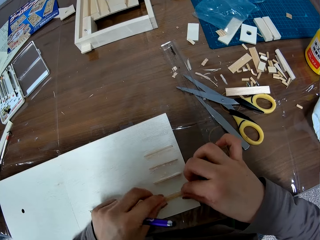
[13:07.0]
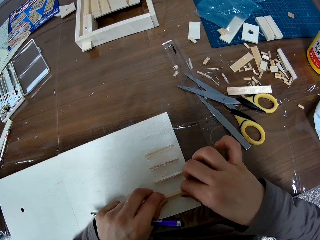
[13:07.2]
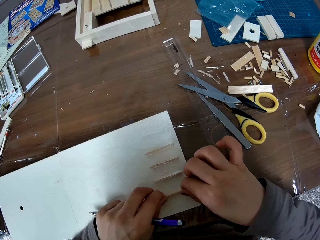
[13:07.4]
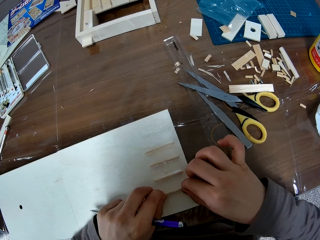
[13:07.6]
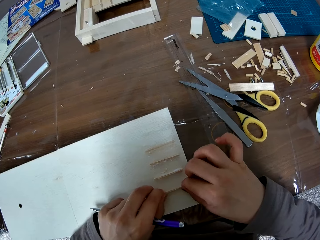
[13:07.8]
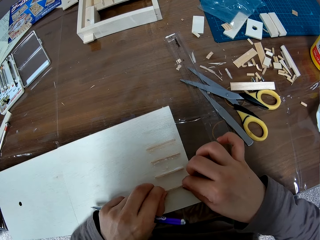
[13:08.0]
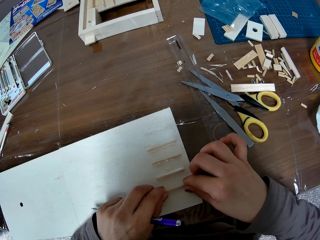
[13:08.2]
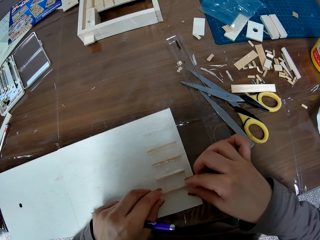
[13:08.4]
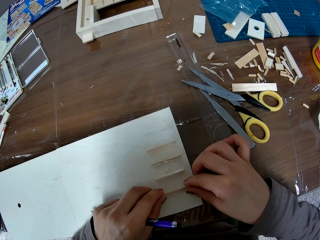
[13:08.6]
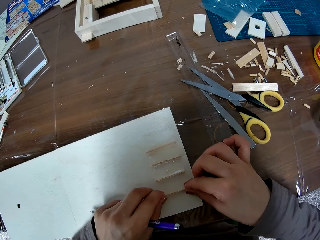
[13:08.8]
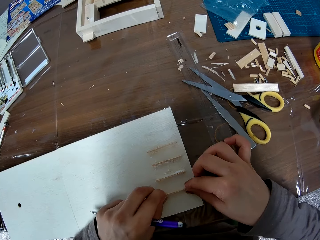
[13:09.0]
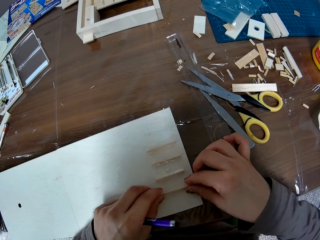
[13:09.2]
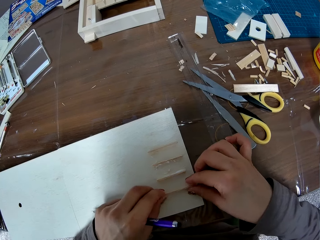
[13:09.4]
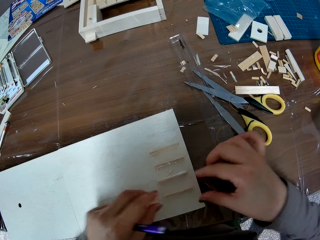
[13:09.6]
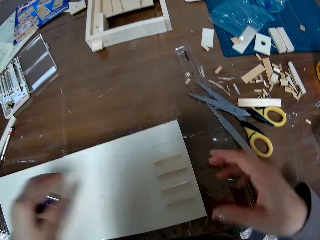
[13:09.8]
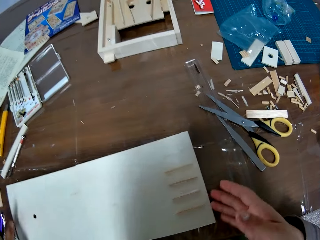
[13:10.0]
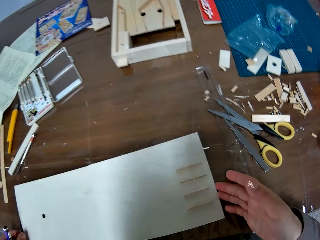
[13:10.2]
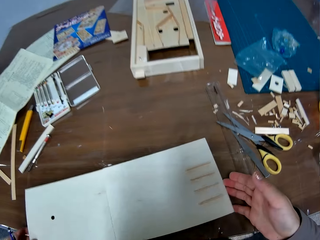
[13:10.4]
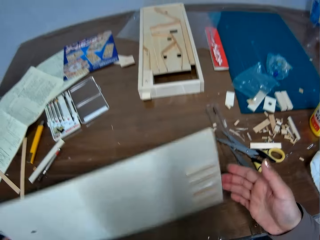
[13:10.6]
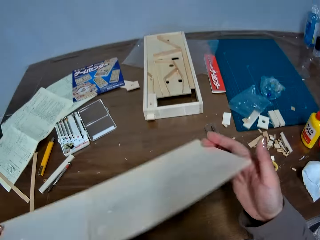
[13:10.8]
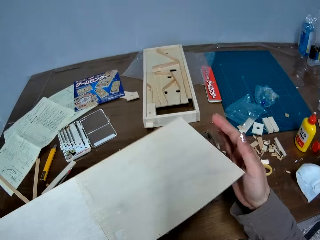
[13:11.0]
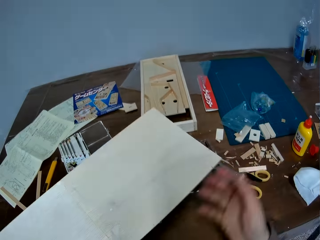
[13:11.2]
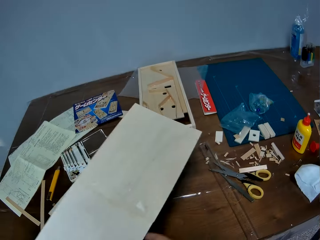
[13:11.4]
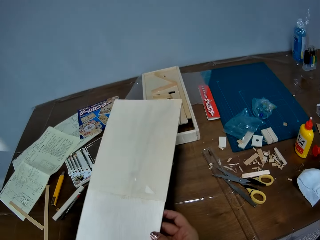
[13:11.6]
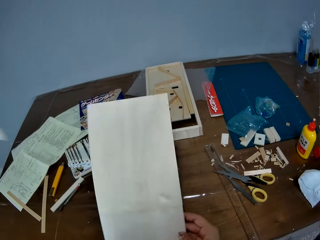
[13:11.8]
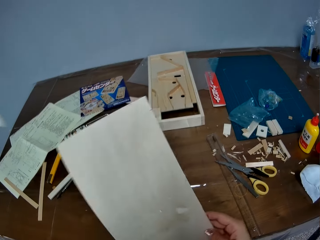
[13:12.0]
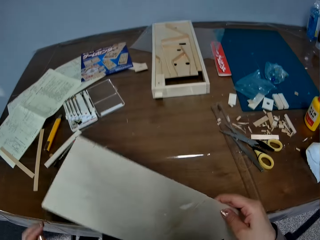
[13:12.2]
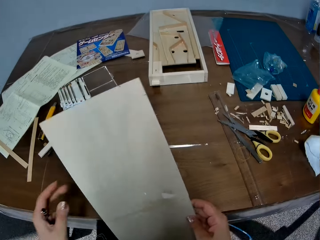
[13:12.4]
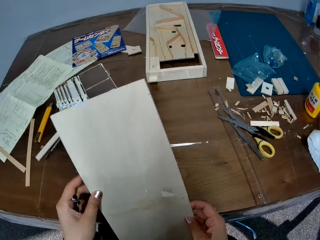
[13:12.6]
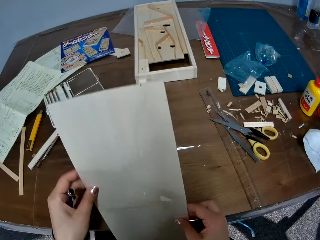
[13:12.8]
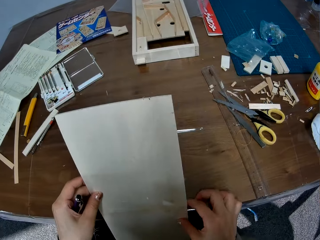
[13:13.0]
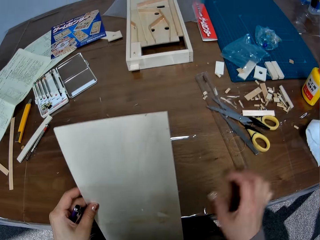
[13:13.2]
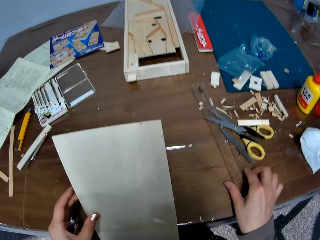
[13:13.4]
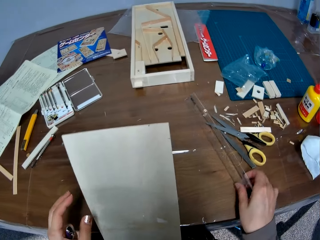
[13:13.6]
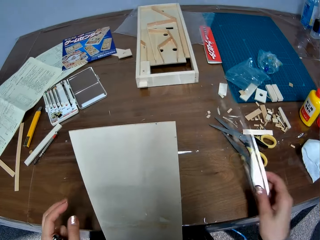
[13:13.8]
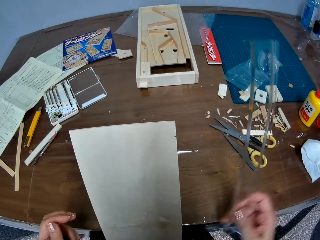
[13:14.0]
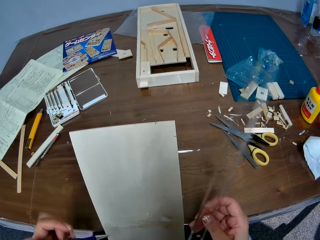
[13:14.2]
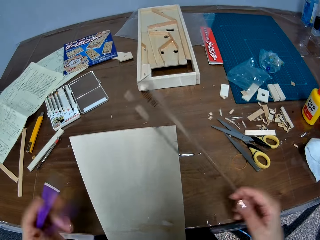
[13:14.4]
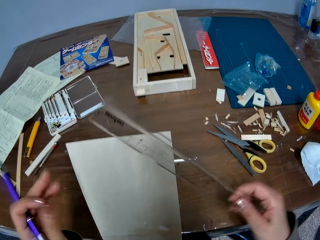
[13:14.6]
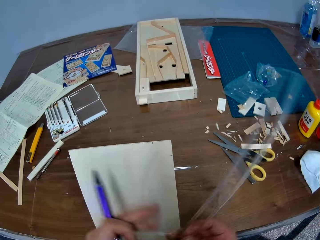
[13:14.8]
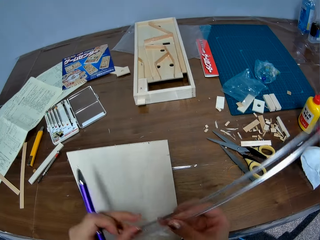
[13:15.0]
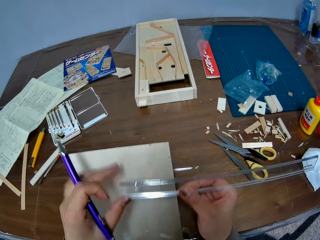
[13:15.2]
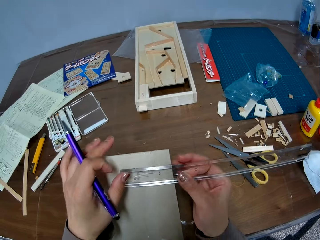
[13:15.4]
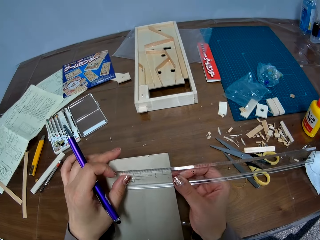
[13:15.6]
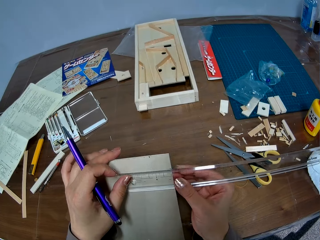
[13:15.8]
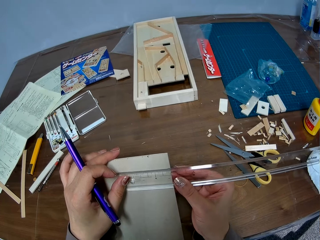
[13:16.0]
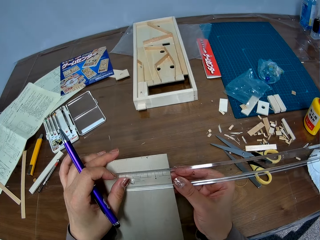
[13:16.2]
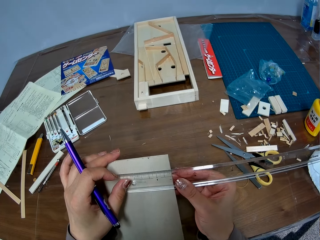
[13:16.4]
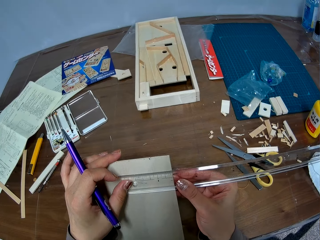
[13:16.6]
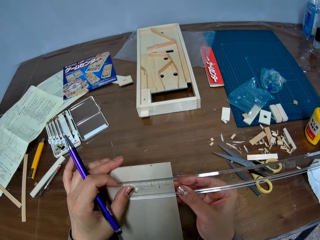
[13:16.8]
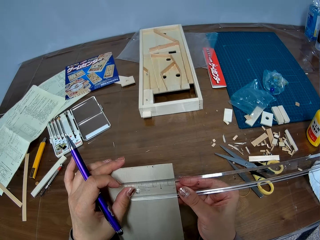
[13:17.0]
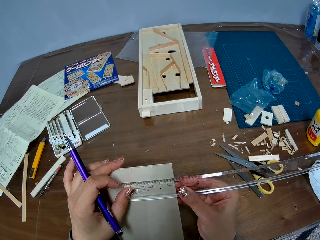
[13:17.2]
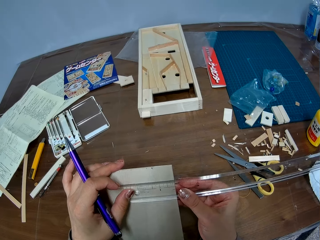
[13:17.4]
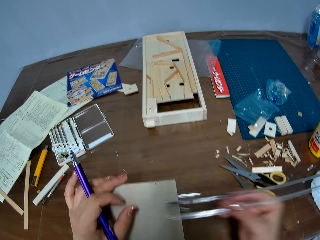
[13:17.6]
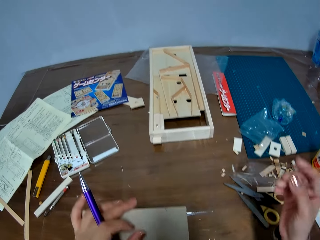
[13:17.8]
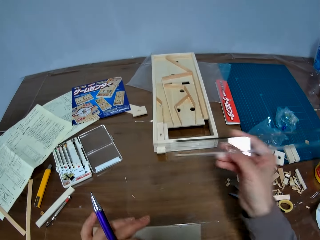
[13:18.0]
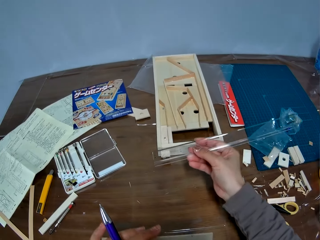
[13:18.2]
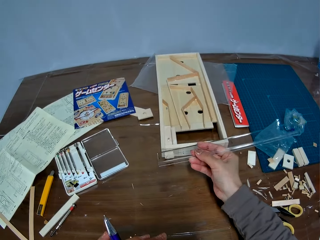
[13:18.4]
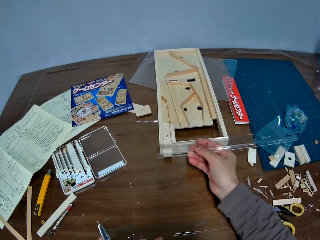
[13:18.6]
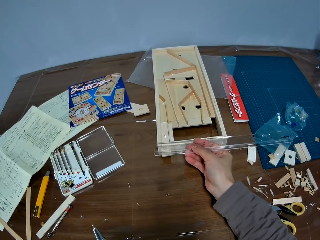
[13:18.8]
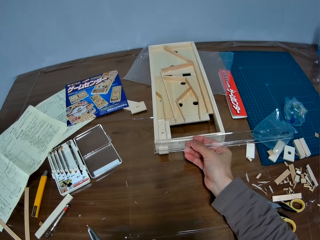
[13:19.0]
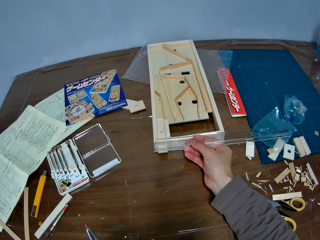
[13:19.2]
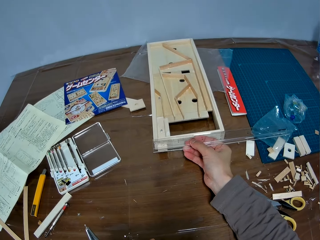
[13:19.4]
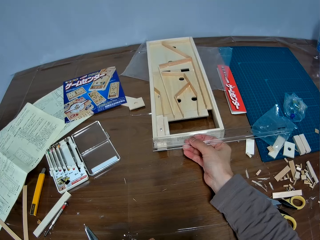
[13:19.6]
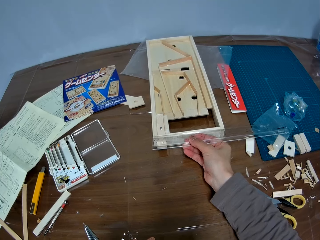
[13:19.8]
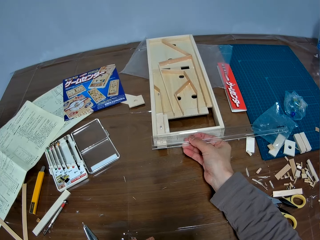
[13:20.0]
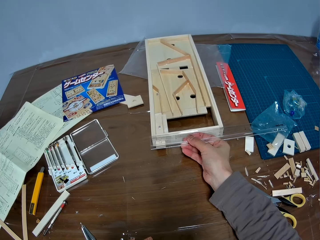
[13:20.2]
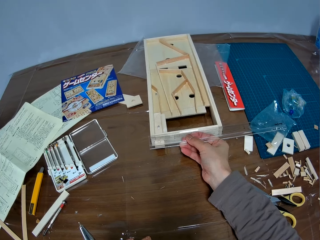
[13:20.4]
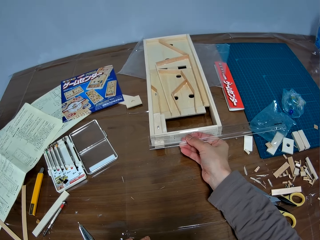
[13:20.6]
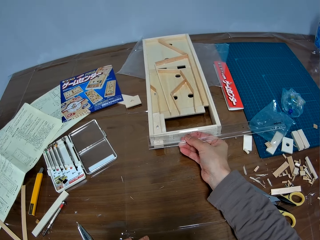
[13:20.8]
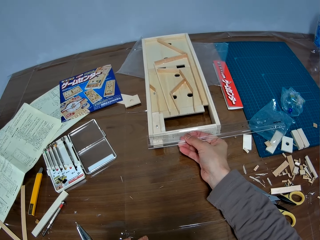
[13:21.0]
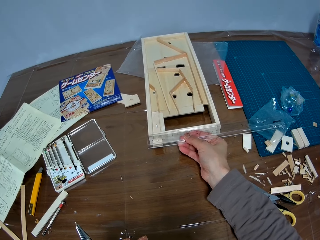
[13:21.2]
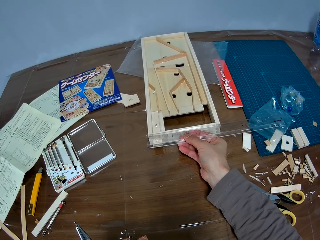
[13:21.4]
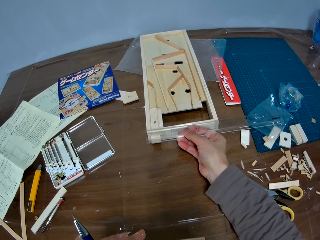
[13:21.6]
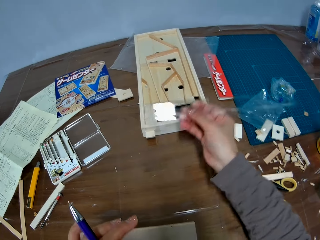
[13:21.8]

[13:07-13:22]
The camera wearer adjusts the other piece of wood on the piece of wood. They turn the piece of wood around. They pick the ruler from the table. They measure the piece of wood with the ruler. They measure the laser wood craft with the ruler.

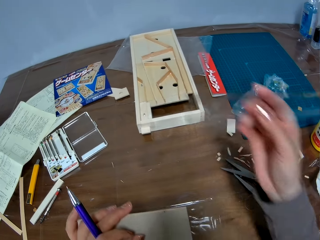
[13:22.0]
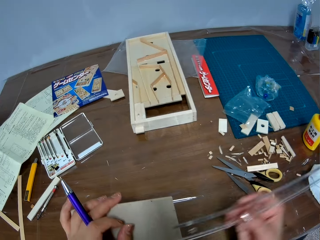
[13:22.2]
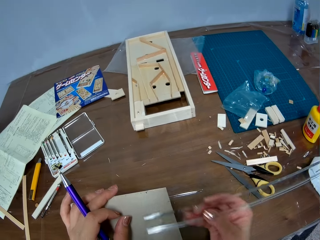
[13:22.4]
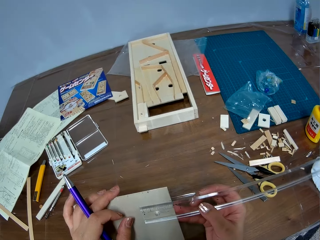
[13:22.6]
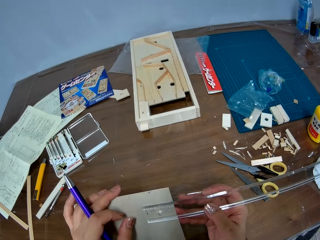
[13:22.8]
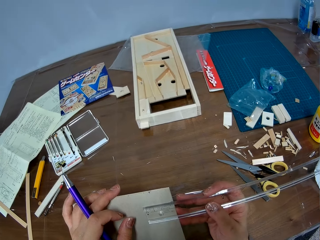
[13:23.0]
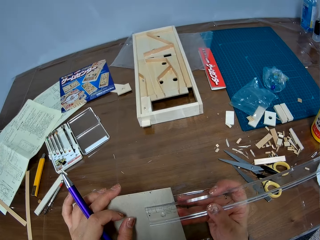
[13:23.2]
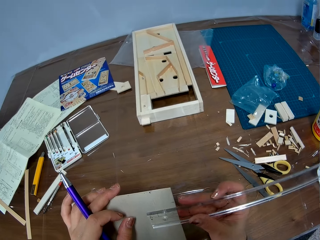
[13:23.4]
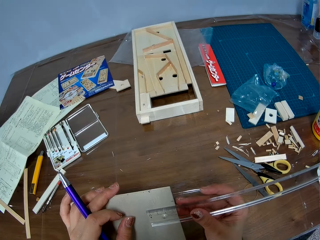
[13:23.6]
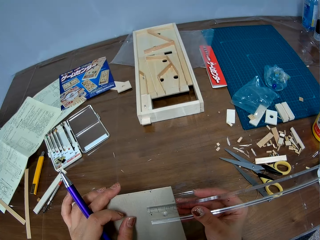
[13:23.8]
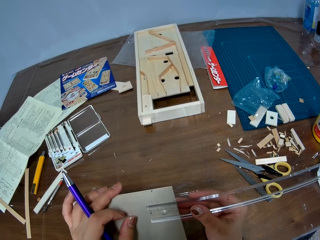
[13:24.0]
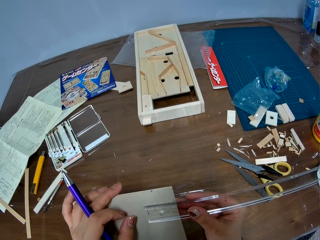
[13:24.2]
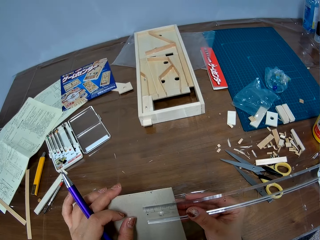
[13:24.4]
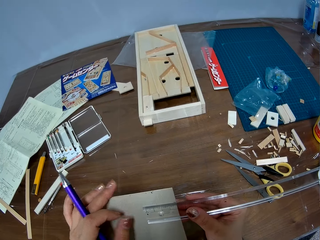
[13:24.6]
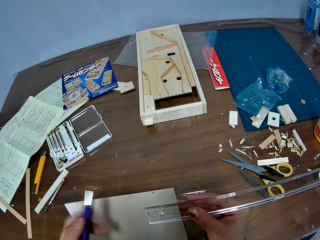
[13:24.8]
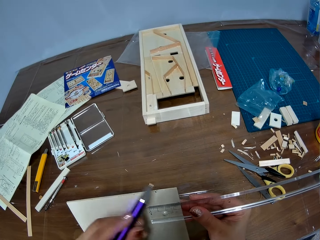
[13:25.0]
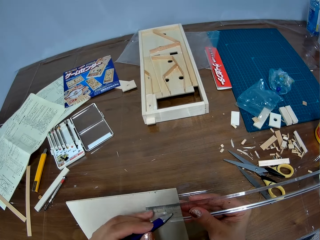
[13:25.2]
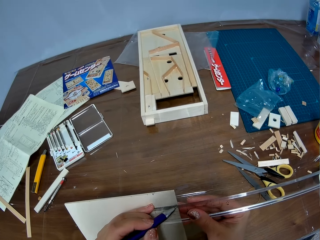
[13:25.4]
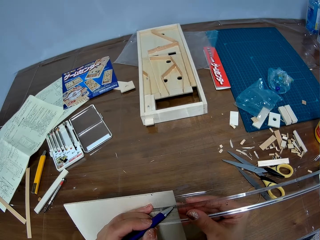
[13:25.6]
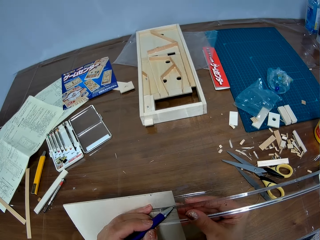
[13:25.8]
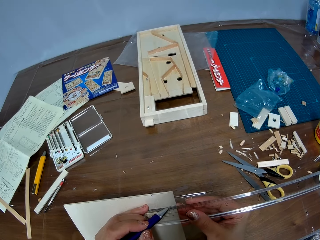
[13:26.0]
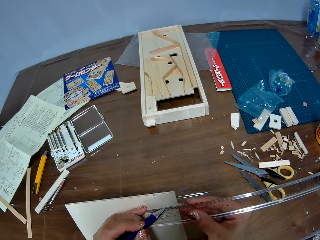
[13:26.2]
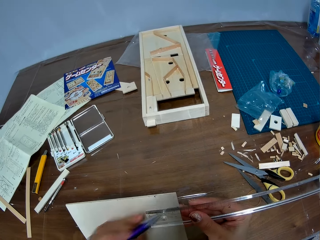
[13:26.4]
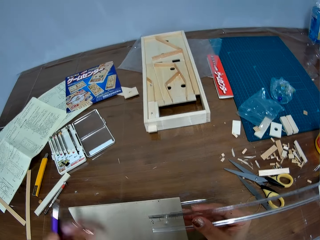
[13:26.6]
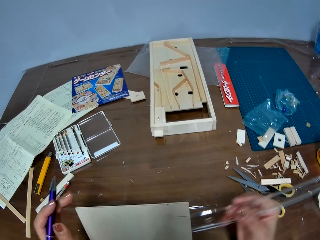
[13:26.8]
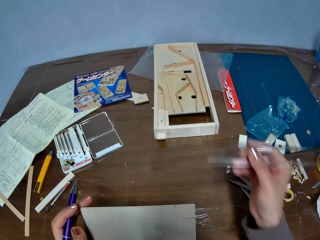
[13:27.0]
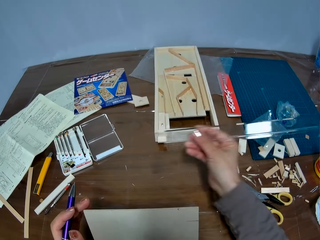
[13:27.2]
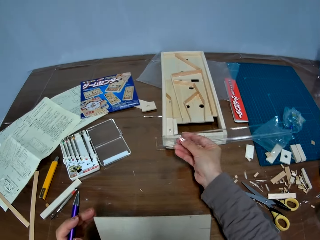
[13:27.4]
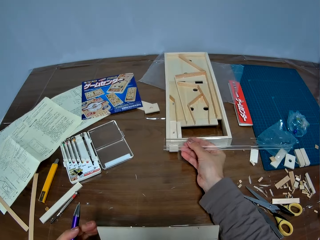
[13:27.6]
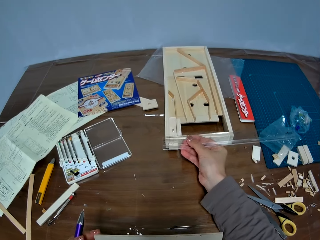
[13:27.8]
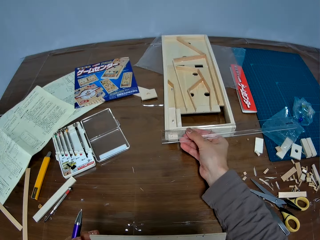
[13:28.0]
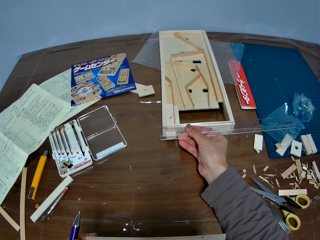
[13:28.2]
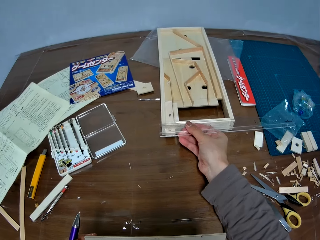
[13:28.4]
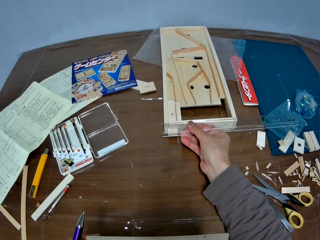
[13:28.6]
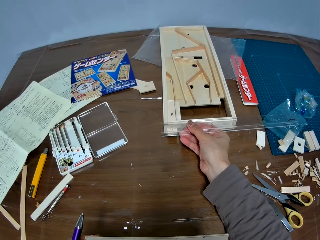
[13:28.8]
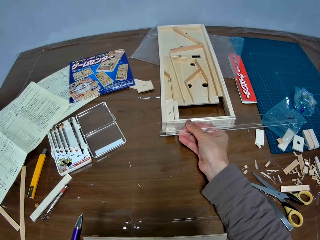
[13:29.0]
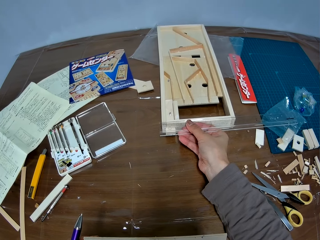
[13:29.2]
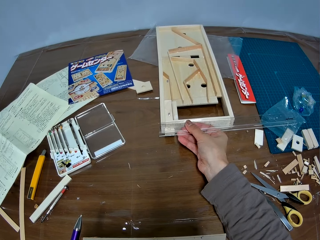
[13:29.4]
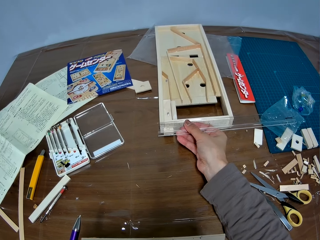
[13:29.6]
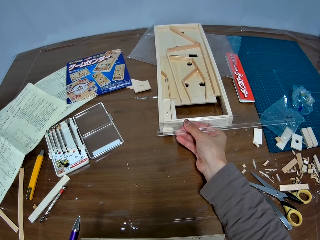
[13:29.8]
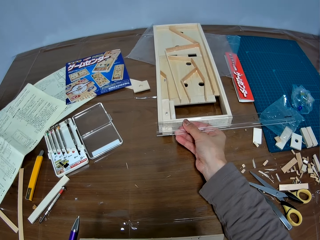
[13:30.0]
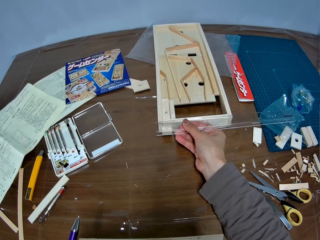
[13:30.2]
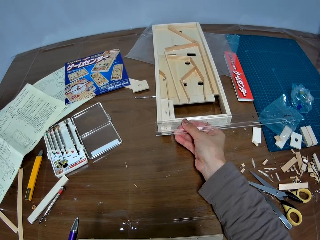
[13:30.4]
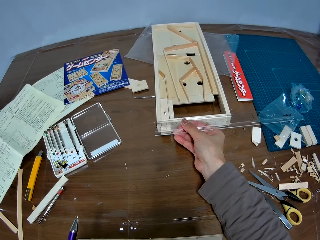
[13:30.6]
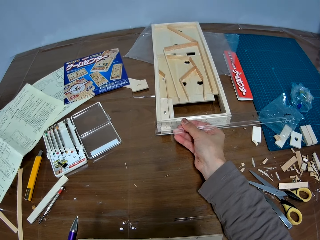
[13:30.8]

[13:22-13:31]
The camera wearer puts the ruler against the wooden board. They measure the piece of wood with the ruler. They mark the piece of wood with the pen. They measure the laser wood craft with the ruler.
